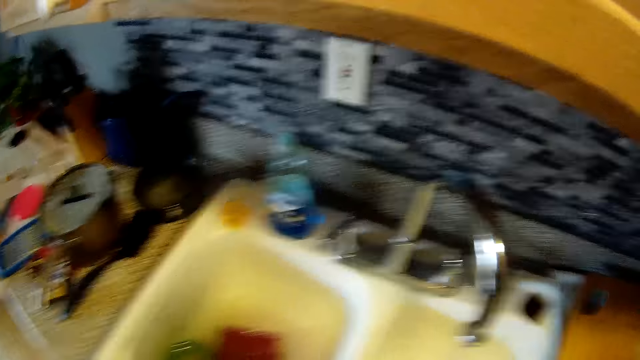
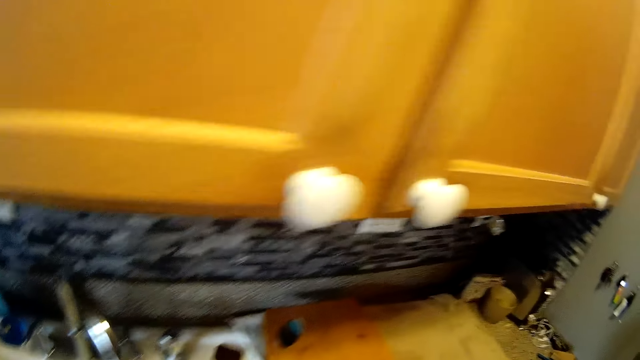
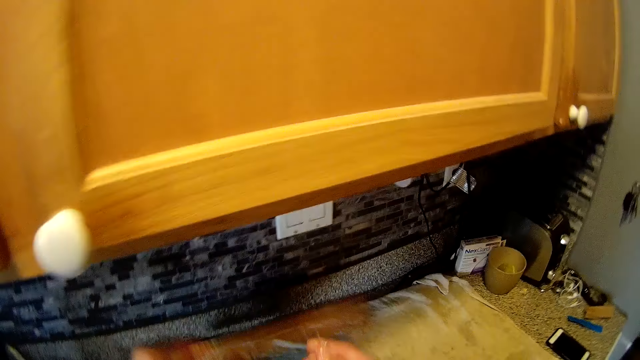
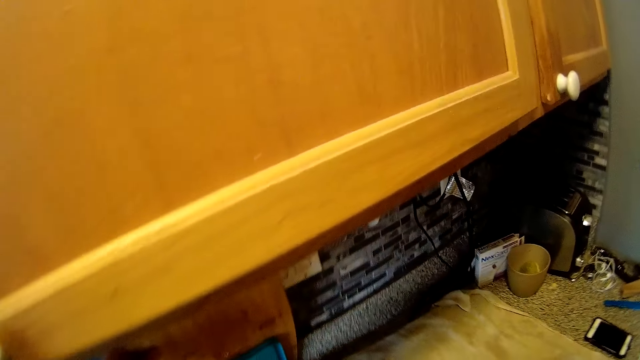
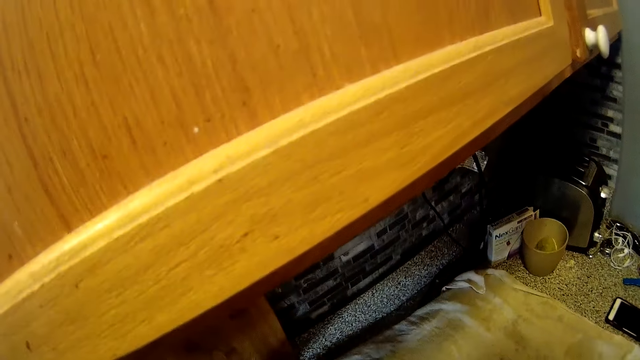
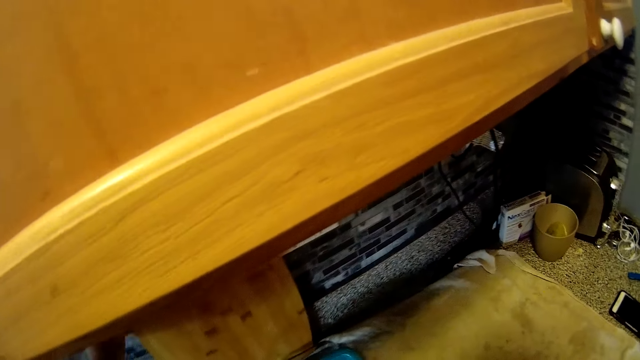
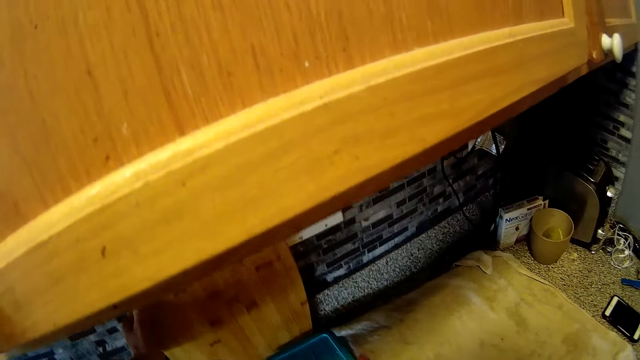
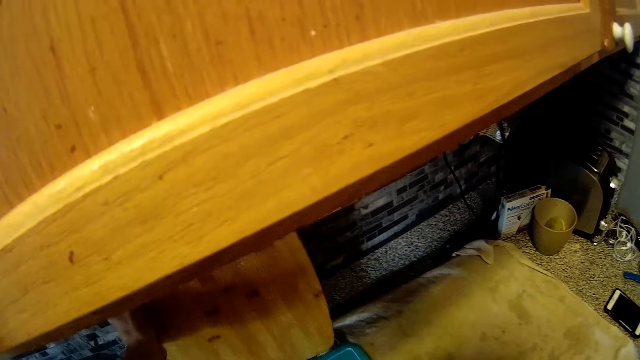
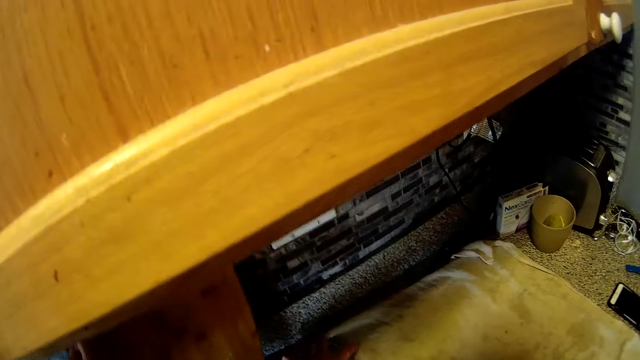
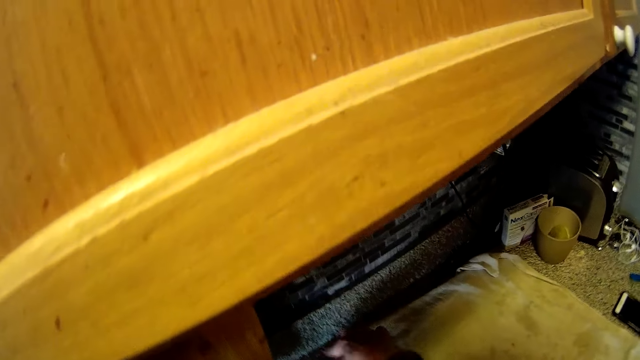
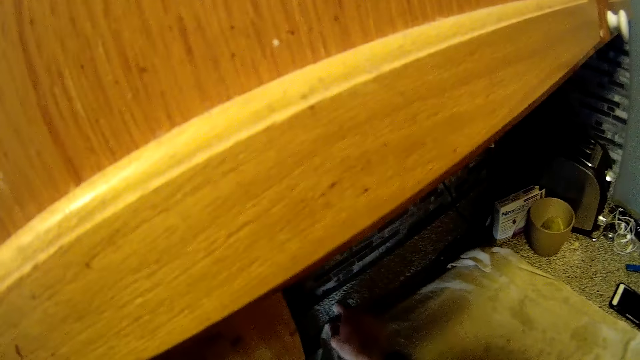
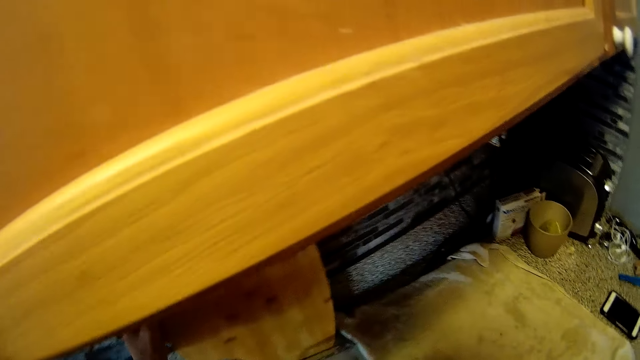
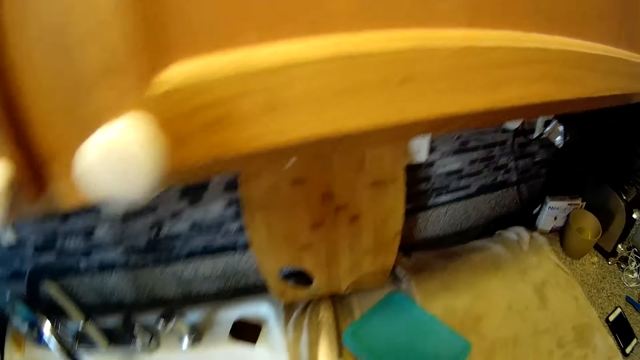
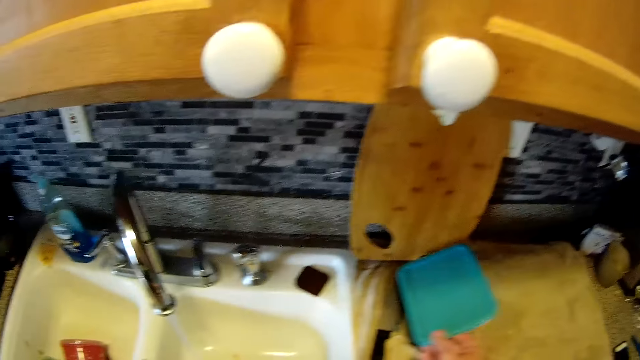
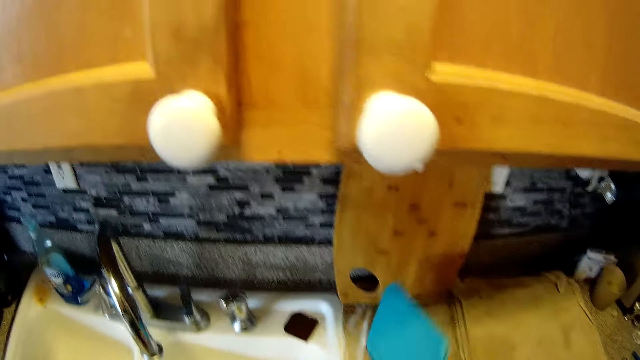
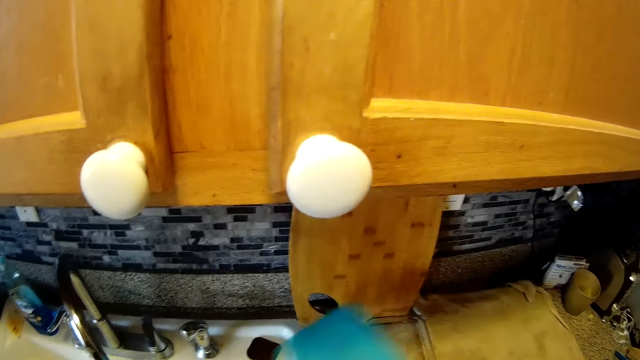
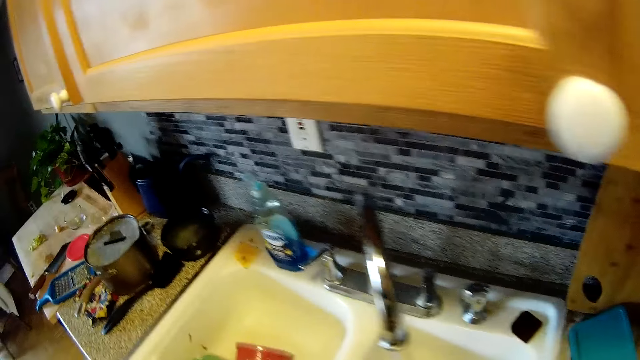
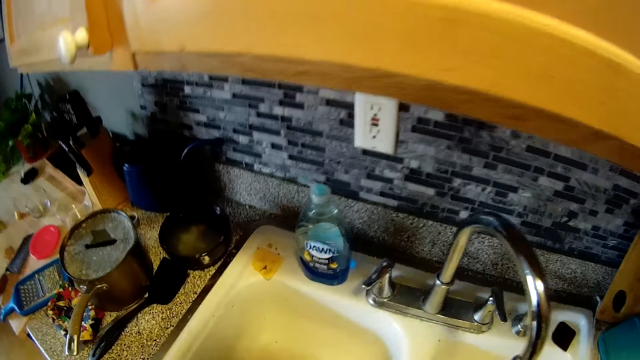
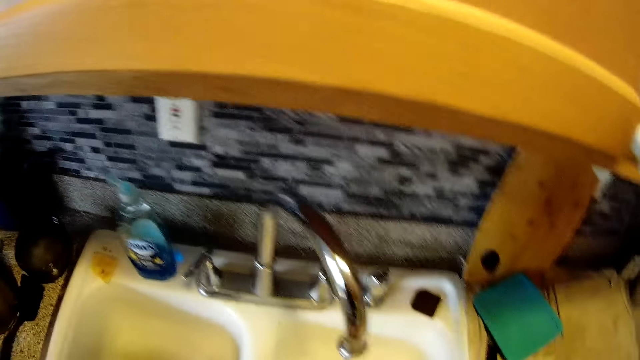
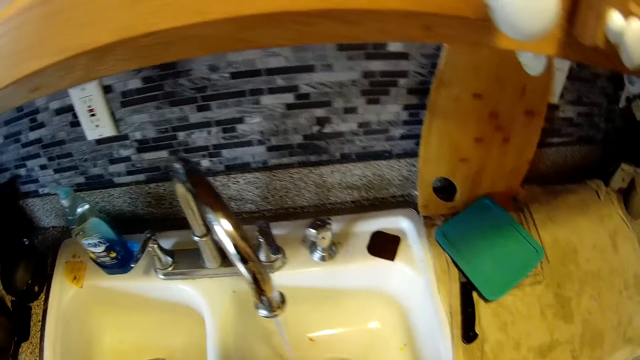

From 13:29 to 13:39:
The camera wearer raises the chopping board with his left hand. A woman puts the chopping board on the cabinet. The camera wearer arranges the items on the kitchen slab with his right hand. The woman converses with the camera wearer.

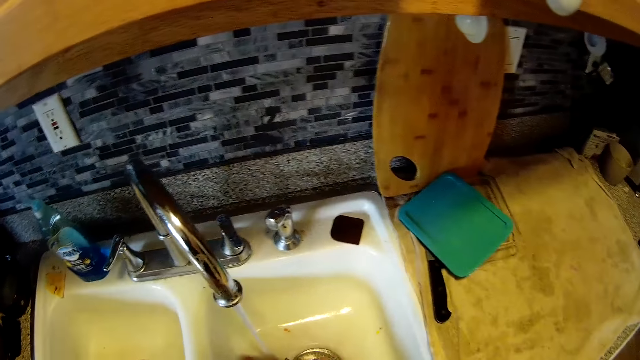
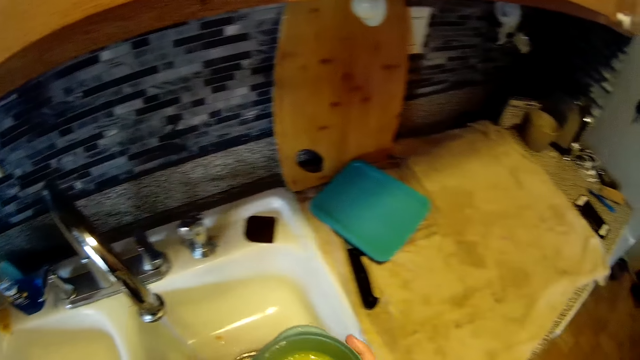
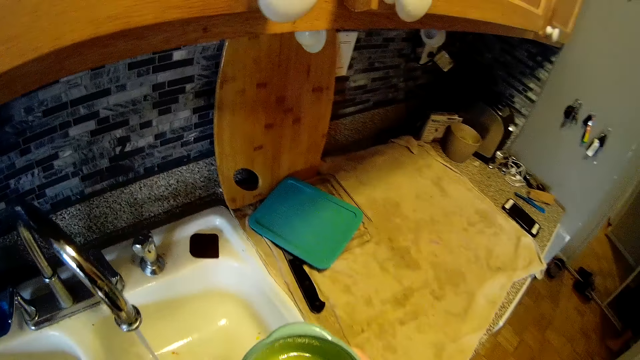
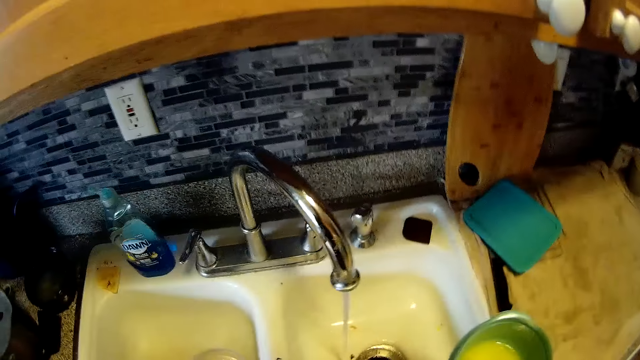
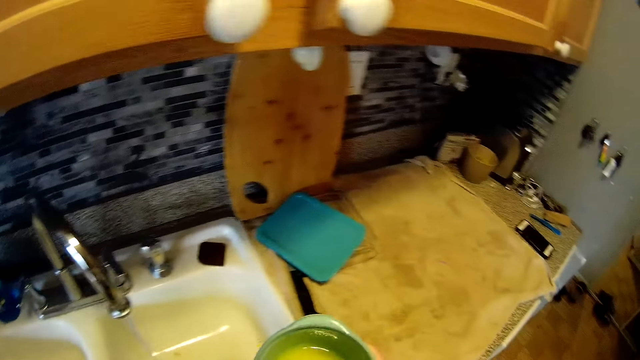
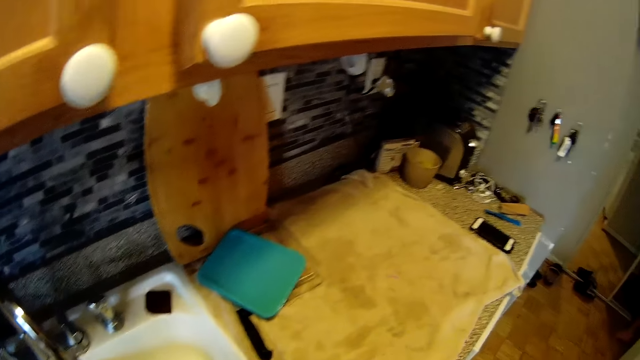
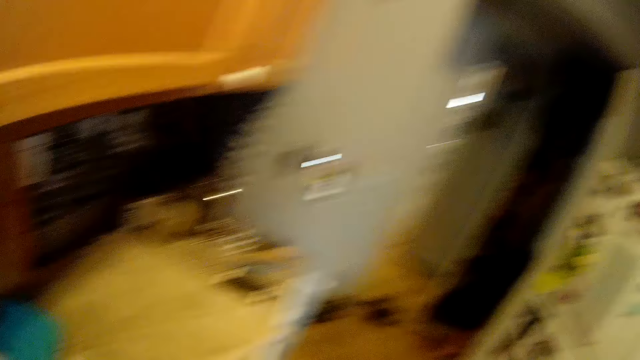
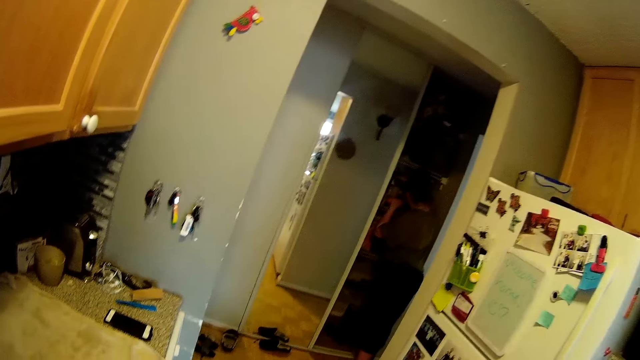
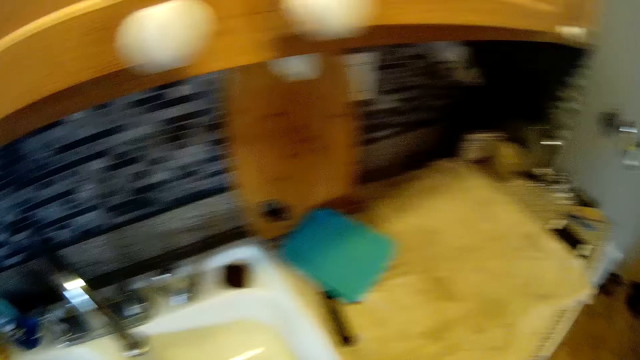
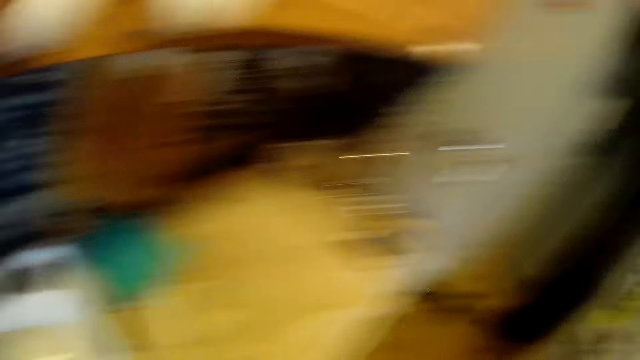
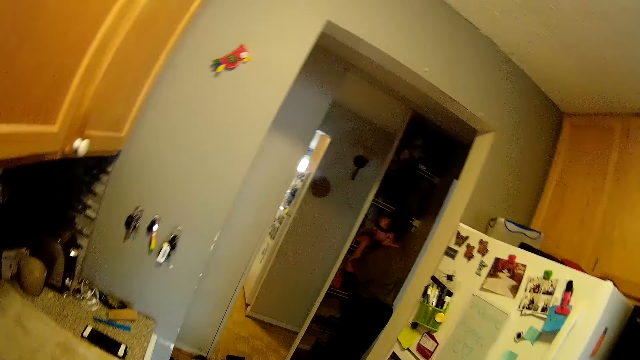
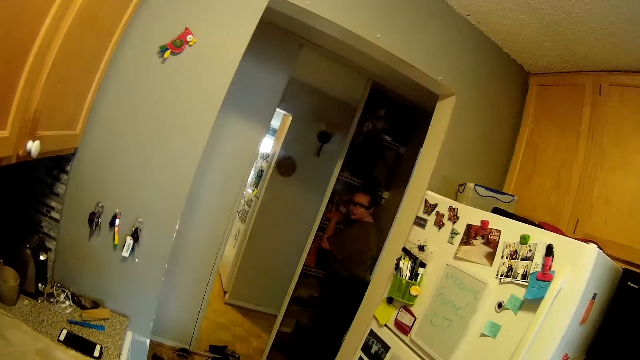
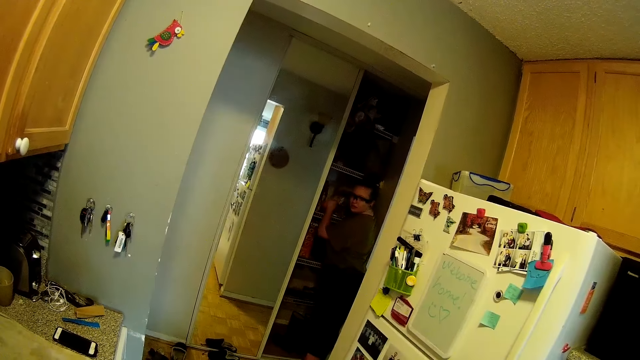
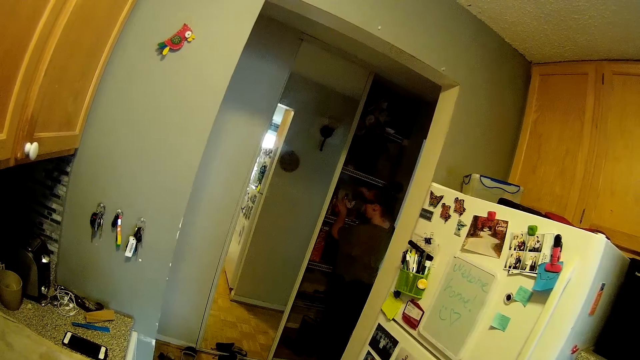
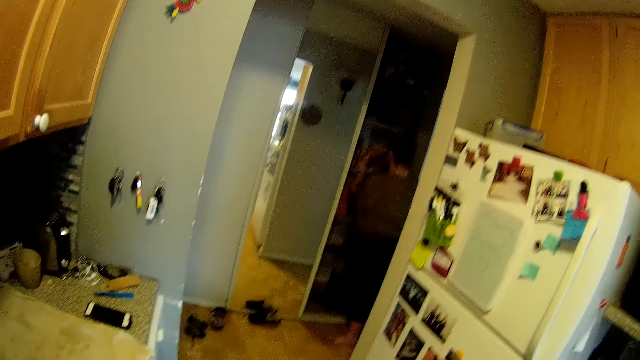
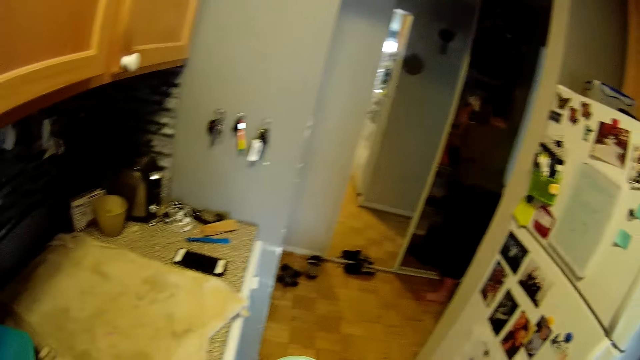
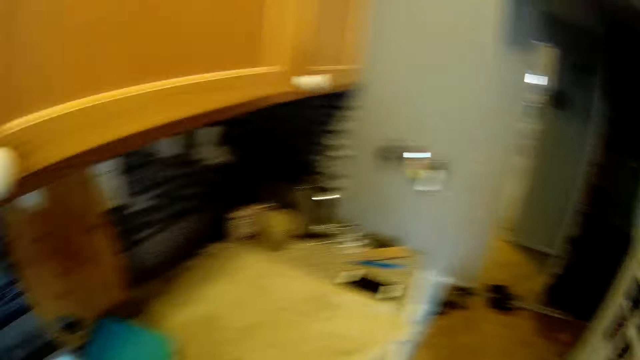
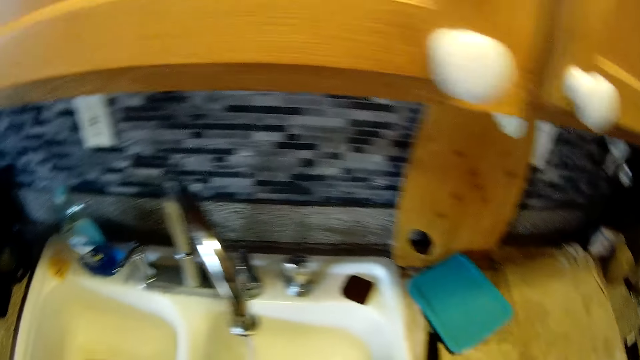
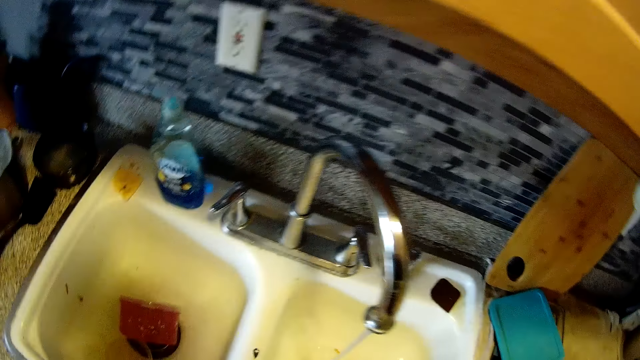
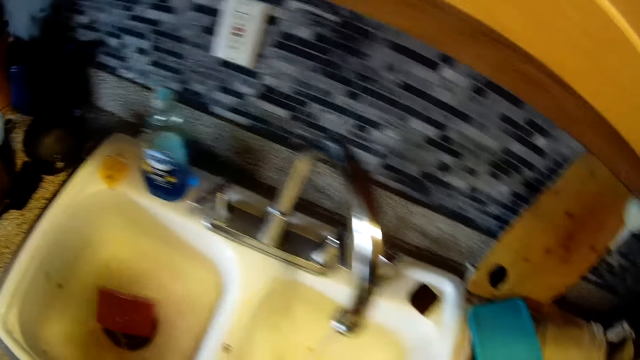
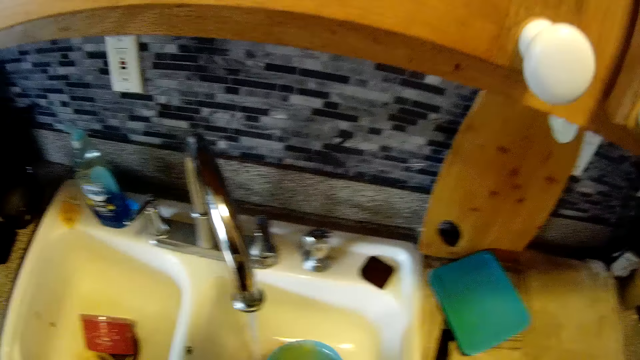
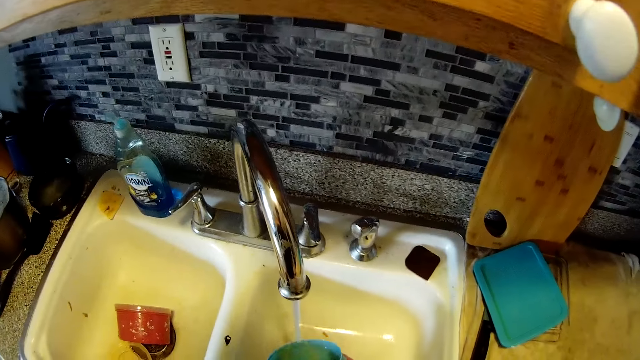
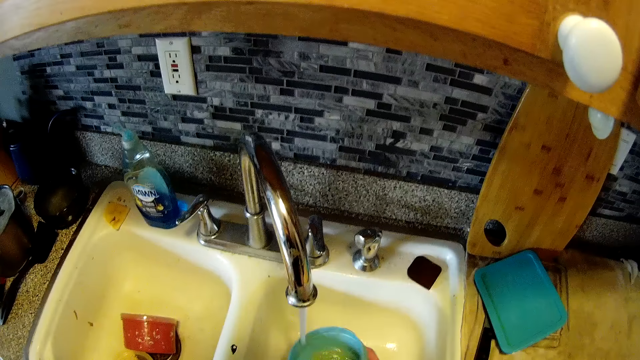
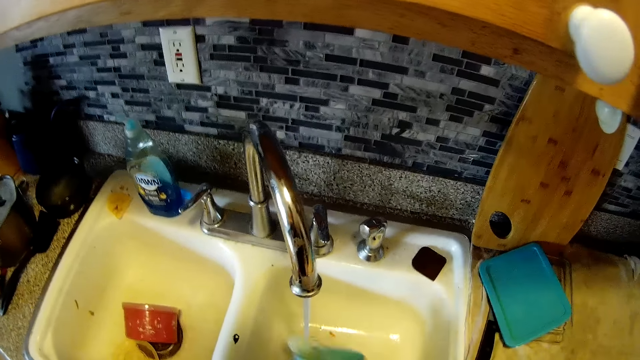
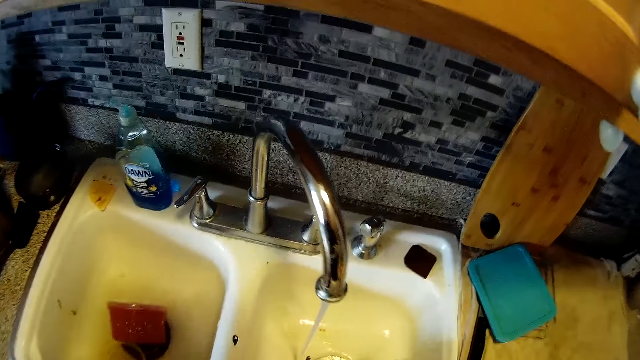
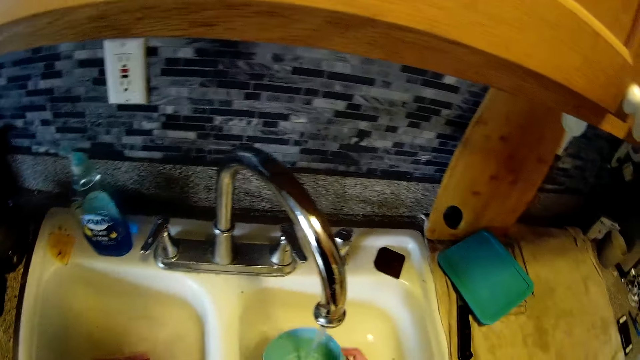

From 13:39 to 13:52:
The camera wearer holds a plate with his right hand. A woman stares in the room. The woman arranges a shelf with her two hands. The camera wearer rinses the plate in his right hand in the sink with water from a tap.
